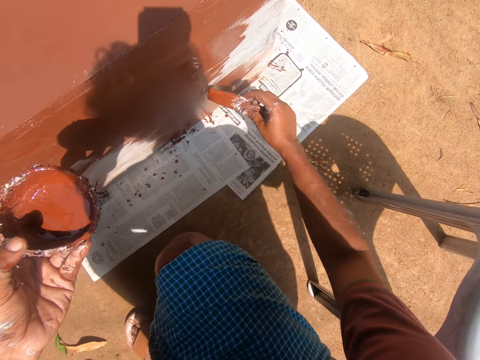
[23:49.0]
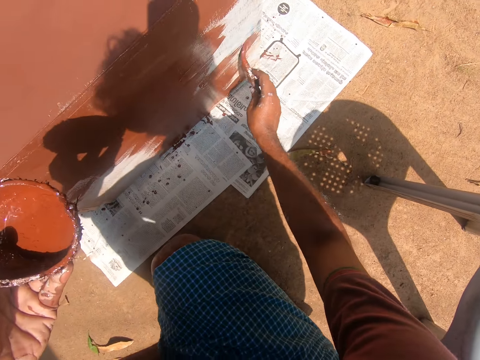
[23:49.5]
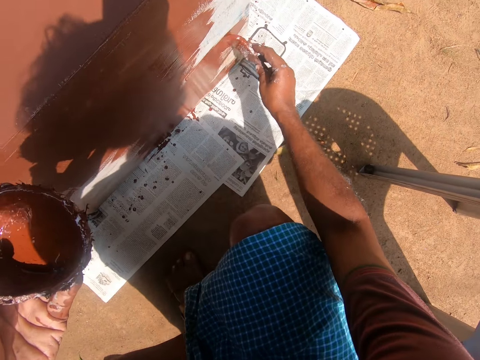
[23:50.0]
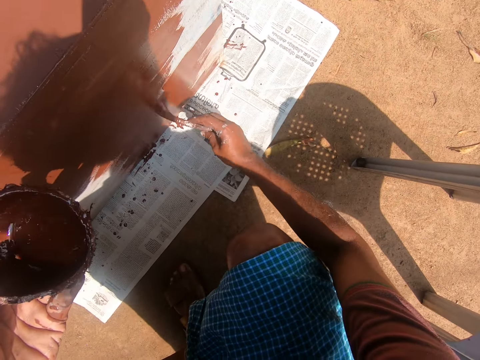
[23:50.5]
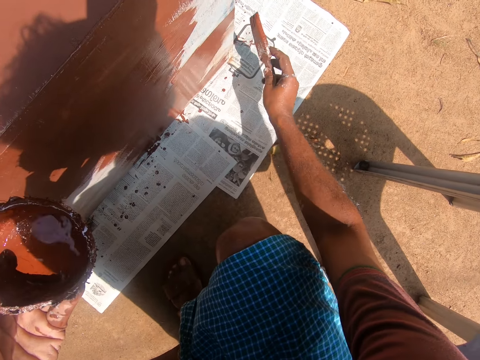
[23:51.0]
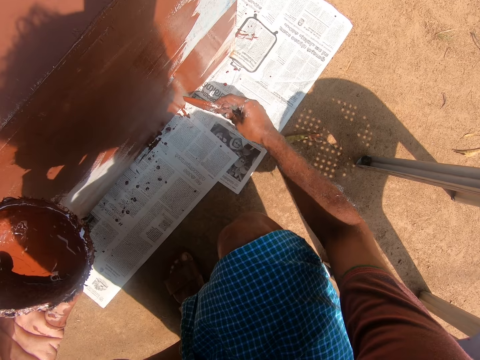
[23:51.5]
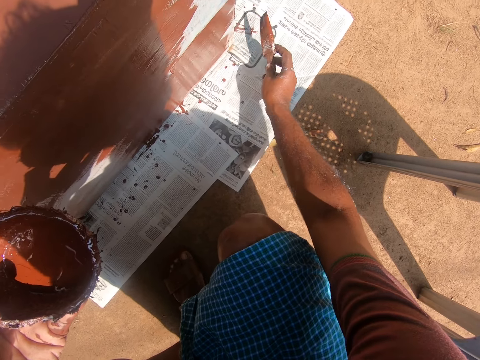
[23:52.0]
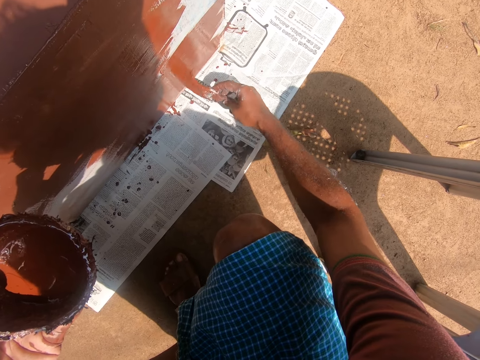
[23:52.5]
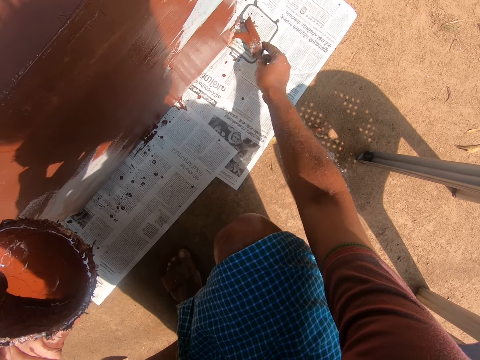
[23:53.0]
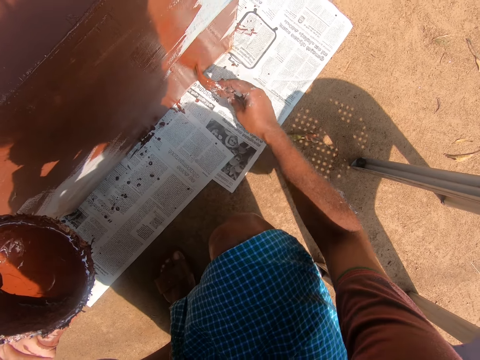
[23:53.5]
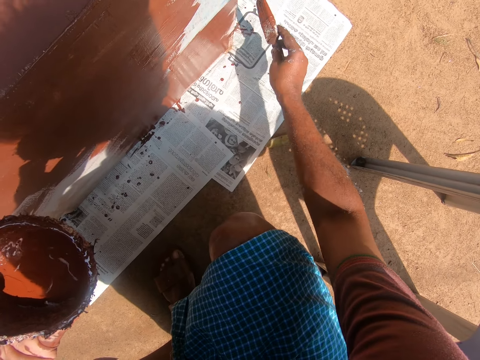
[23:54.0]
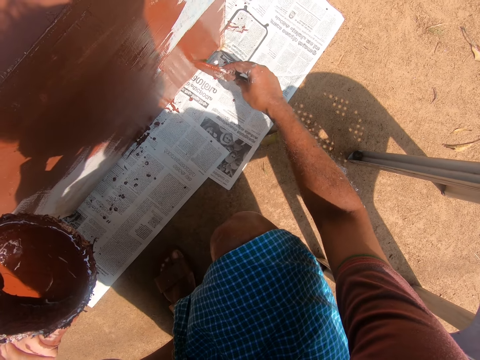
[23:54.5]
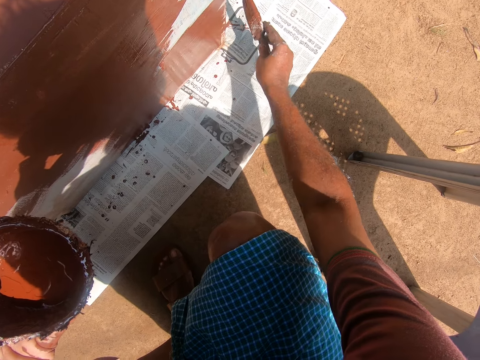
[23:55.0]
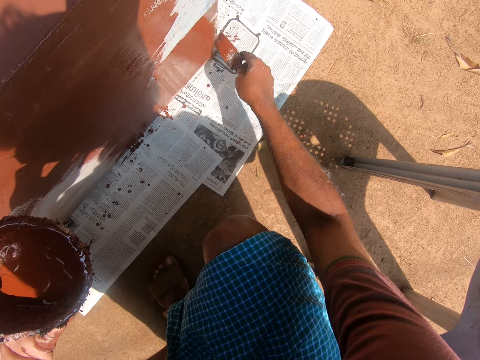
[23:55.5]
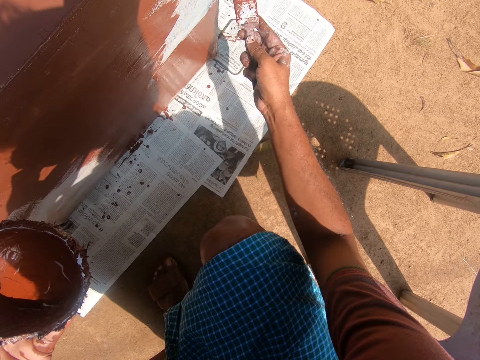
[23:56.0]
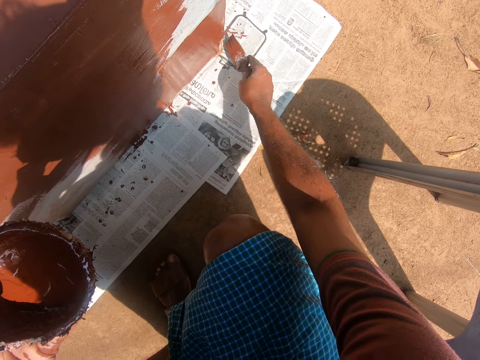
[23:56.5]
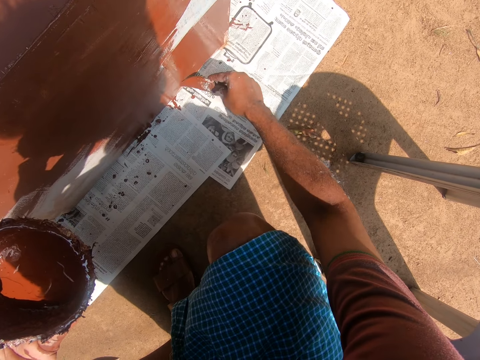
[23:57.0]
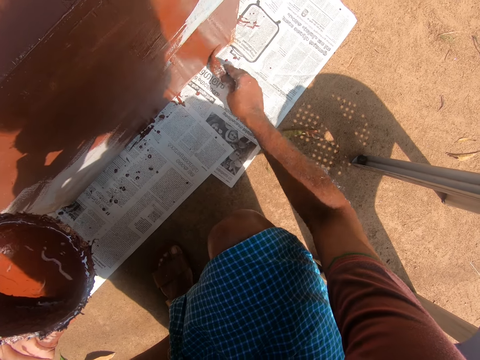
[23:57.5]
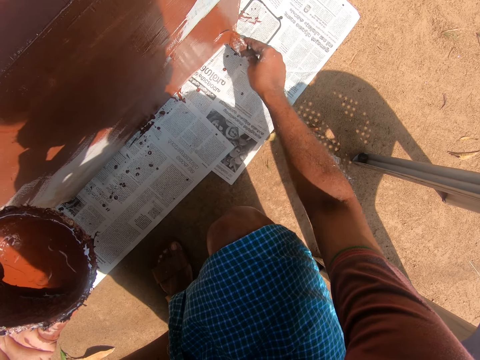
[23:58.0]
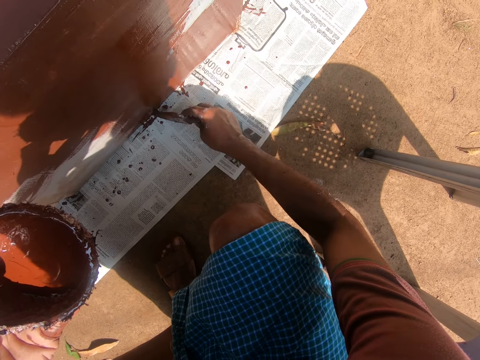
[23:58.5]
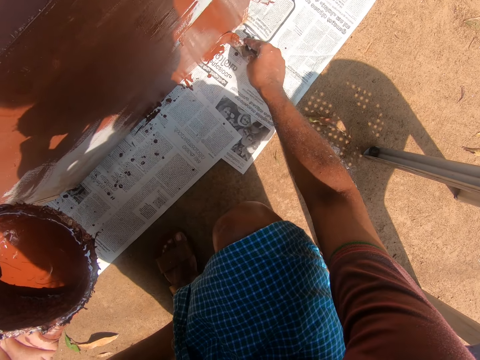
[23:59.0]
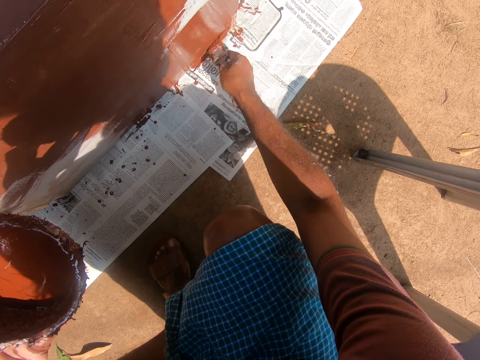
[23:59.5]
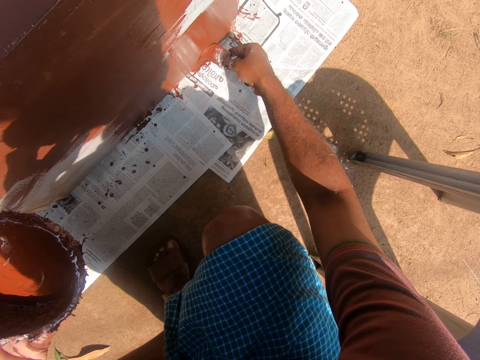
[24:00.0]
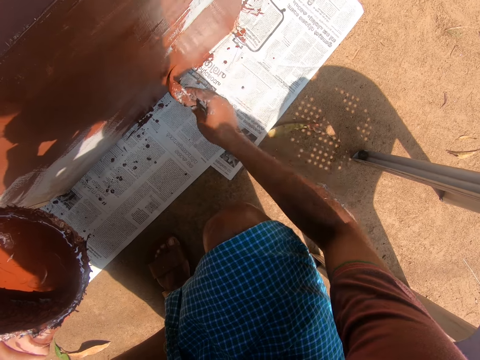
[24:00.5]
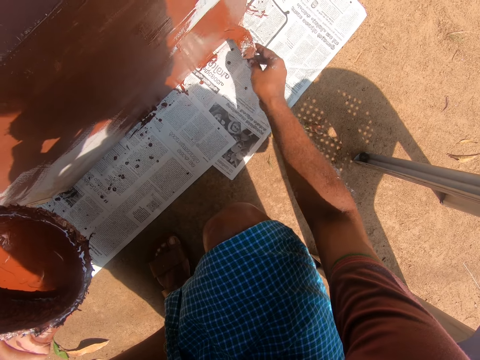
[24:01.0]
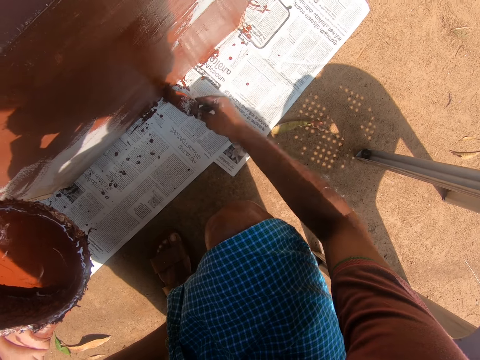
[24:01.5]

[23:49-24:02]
The camera wearer paints the cabinet with the paintbrush in his right hand.

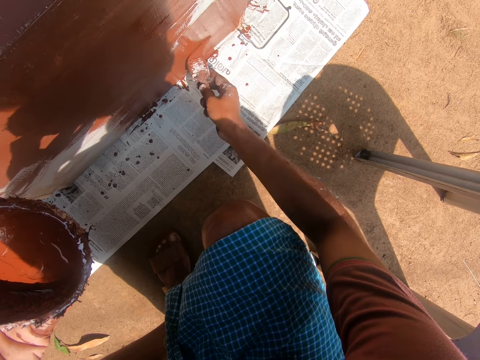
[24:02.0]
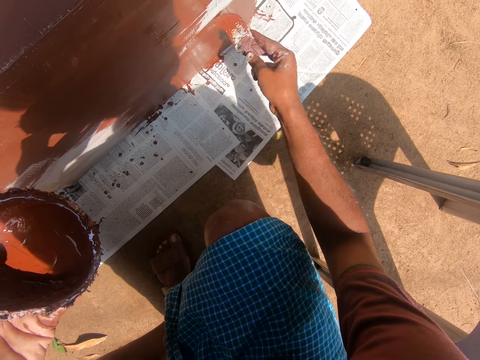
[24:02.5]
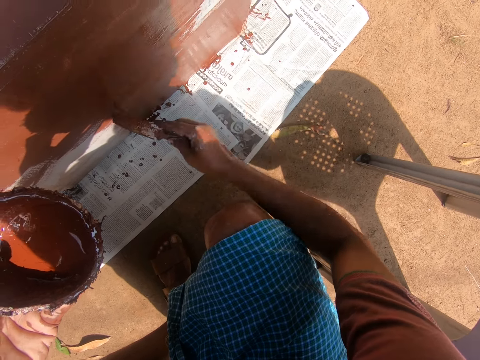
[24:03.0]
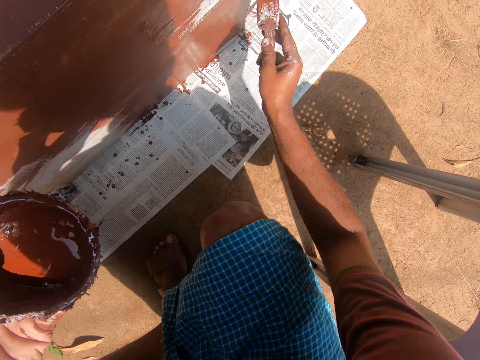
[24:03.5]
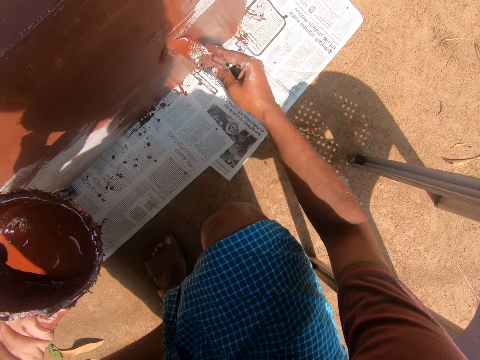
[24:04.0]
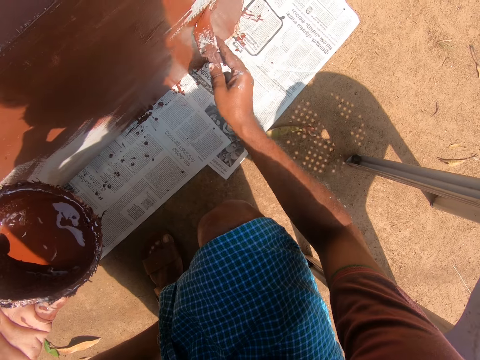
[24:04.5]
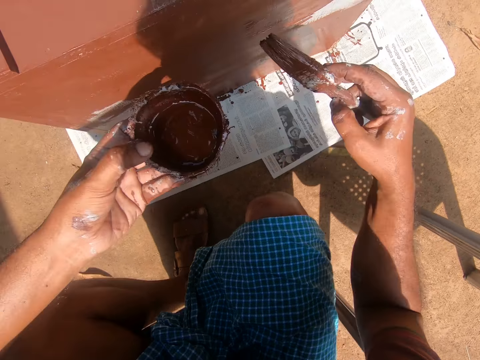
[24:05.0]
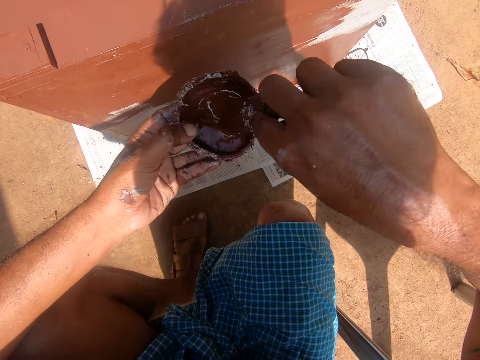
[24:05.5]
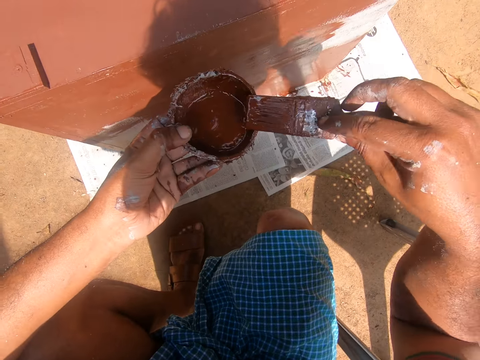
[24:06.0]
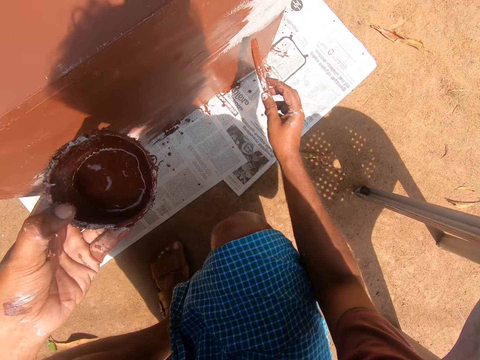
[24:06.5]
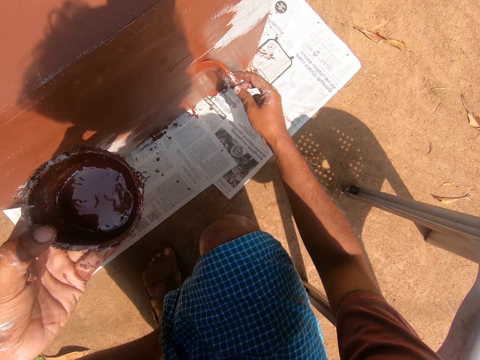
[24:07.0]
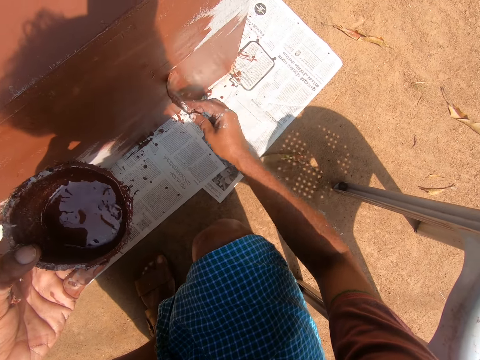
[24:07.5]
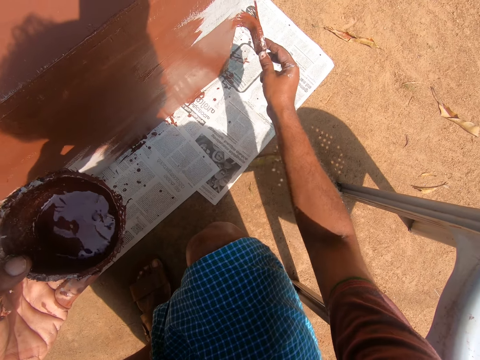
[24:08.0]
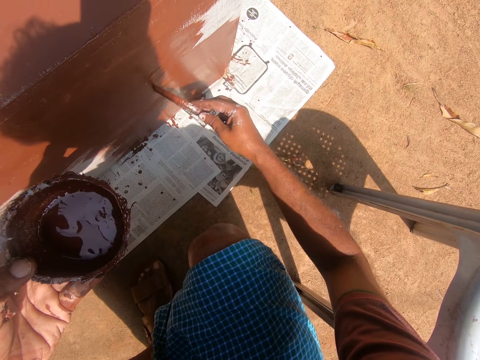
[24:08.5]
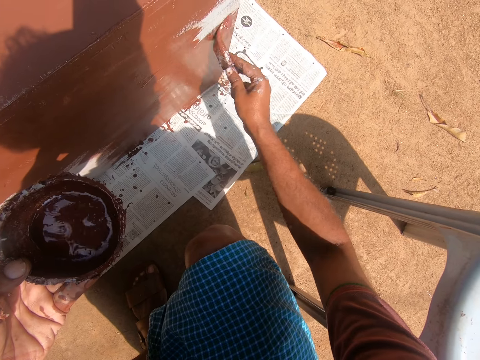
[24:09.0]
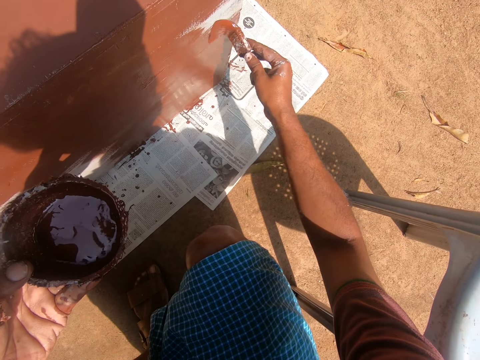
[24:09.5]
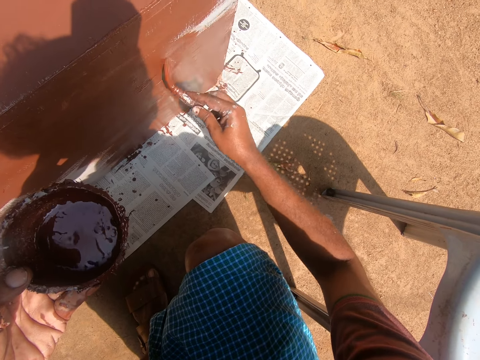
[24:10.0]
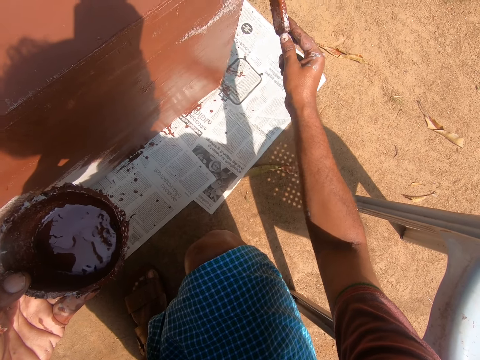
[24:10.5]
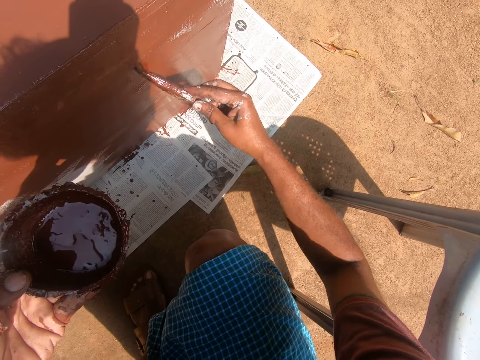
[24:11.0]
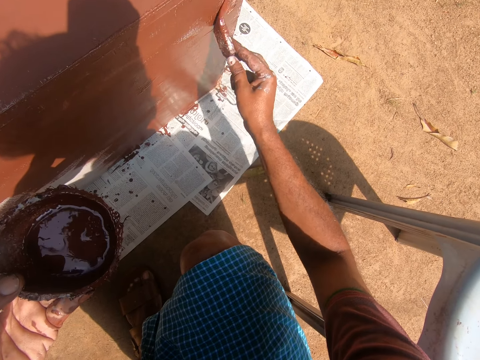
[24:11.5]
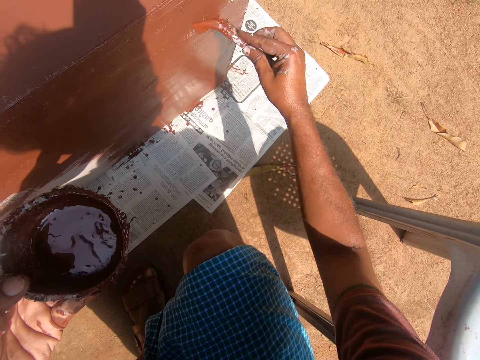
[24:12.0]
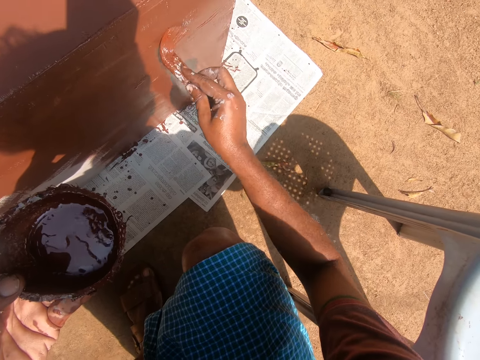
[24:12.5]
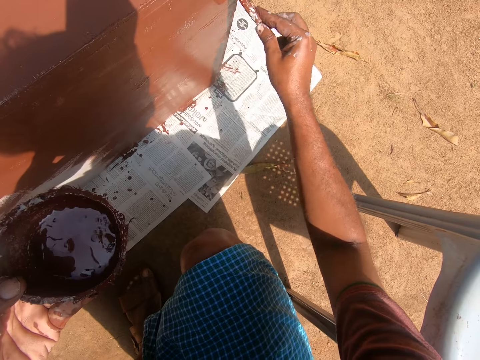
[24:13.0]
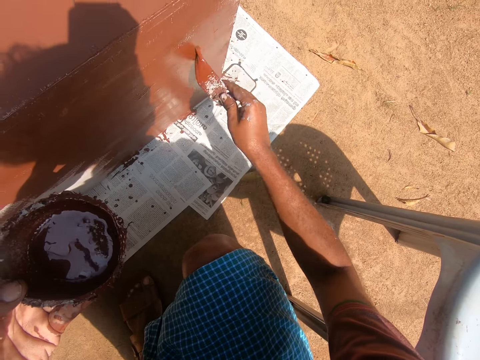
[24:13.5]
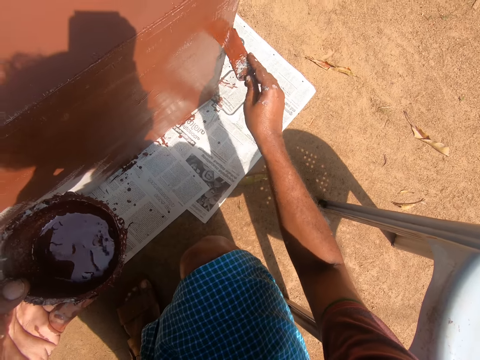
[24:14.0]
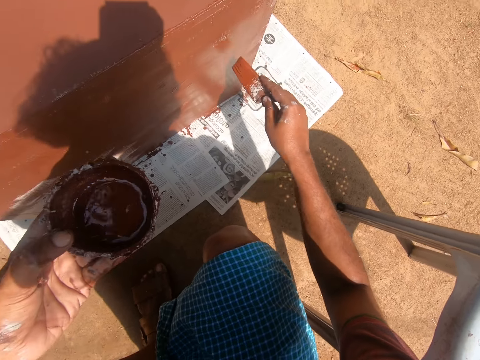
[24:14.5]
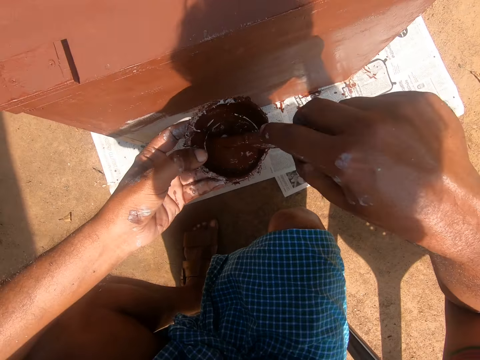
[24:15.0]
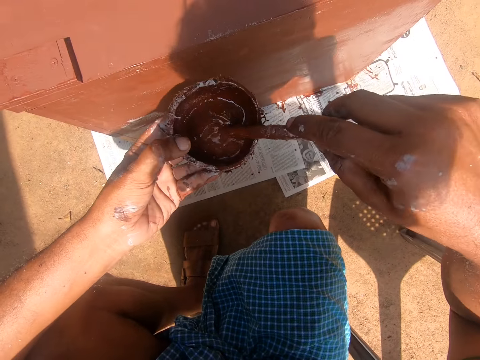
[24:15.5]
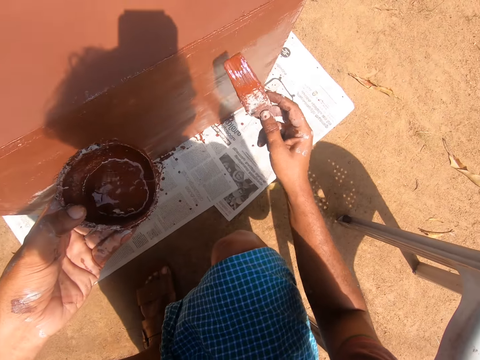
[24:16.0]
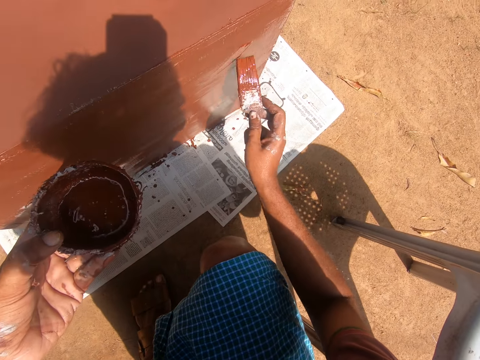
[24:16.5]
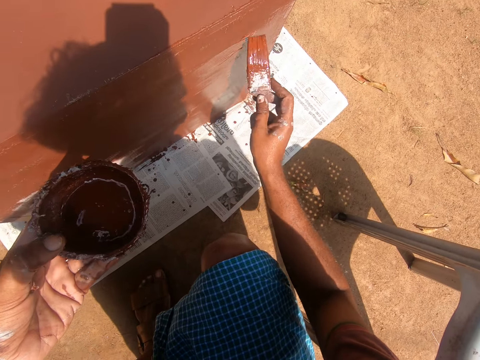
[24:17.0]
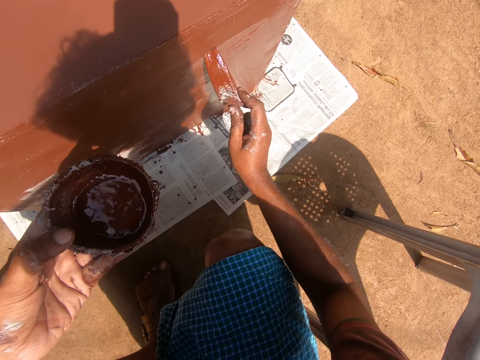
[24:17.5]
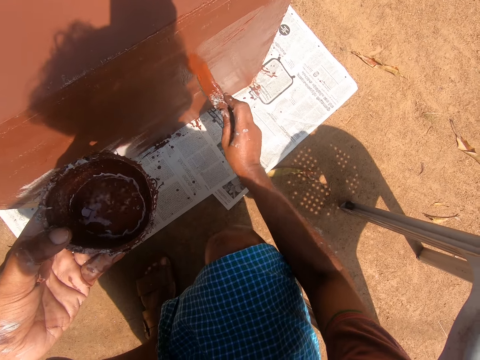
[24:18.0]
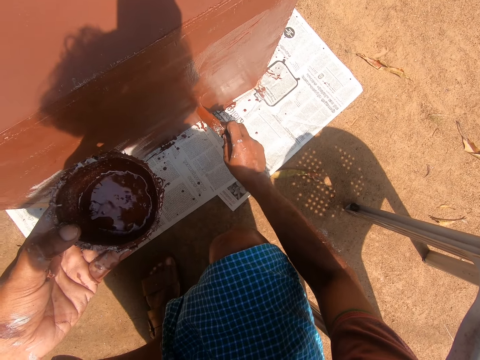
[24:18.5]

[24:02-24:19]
The camera wearer removes the paintbrush from the cabinet. He gets some paint with the paintbrush in his right hand from the paint container in his left hand. He paints the cabinet with the paintbrush in his right hand. He removes the paintbrush from the cabinet. He gets some paint with the paintbrush in his right hand from the paint container in his left hand. He does so again. He paints the cabinet with the paintbrush.
